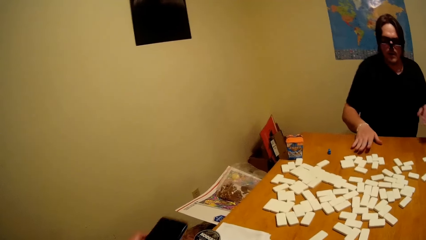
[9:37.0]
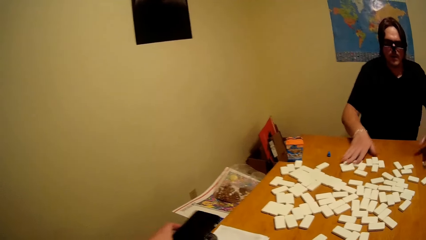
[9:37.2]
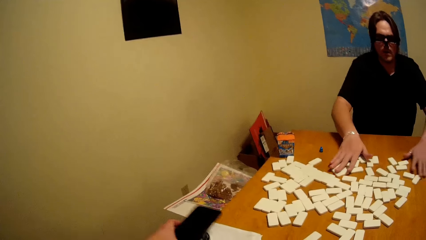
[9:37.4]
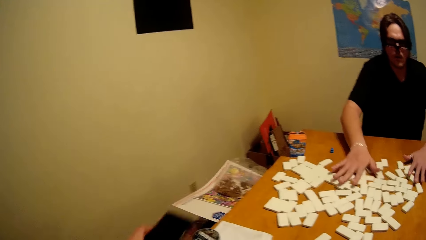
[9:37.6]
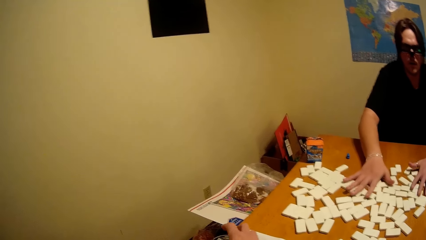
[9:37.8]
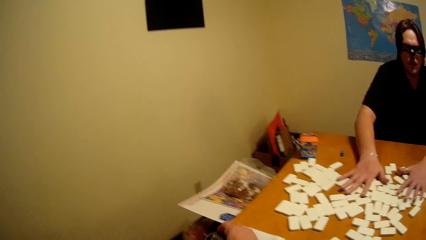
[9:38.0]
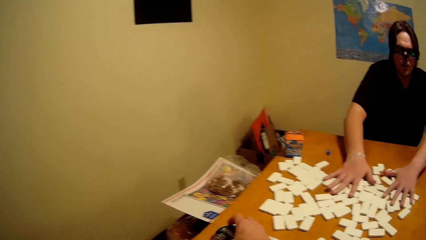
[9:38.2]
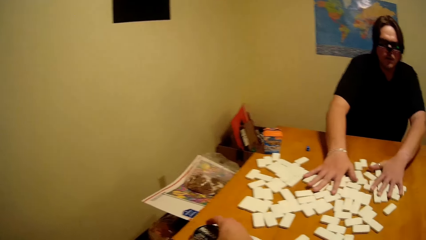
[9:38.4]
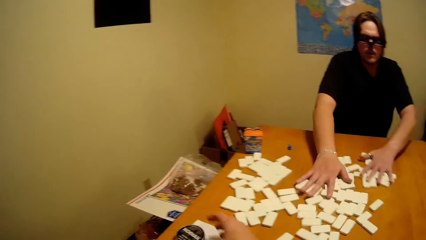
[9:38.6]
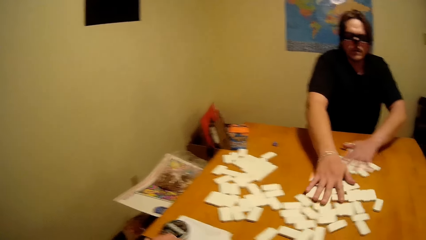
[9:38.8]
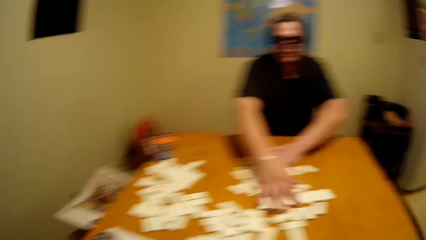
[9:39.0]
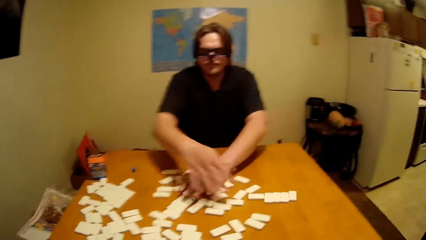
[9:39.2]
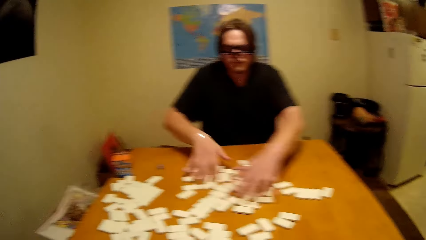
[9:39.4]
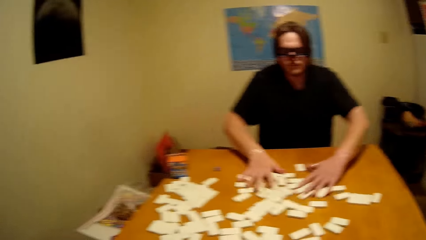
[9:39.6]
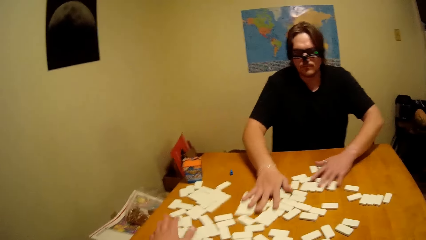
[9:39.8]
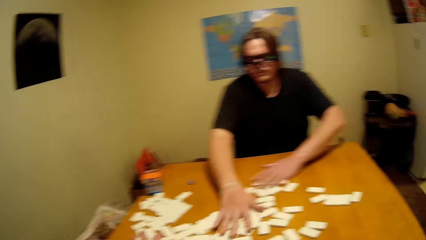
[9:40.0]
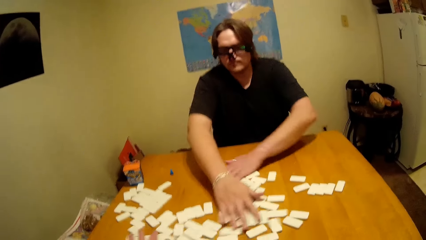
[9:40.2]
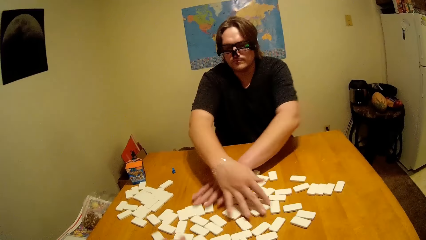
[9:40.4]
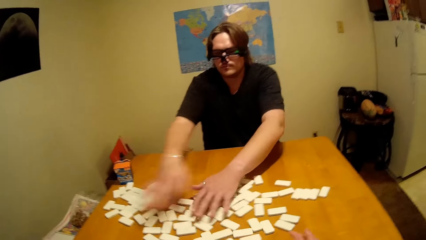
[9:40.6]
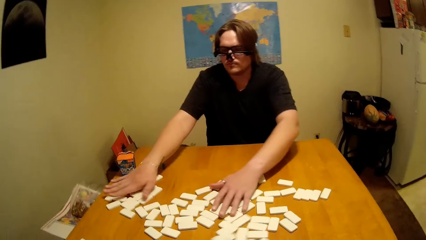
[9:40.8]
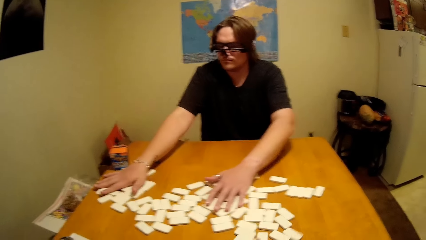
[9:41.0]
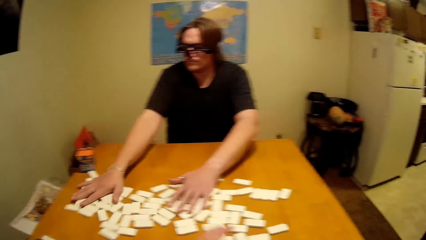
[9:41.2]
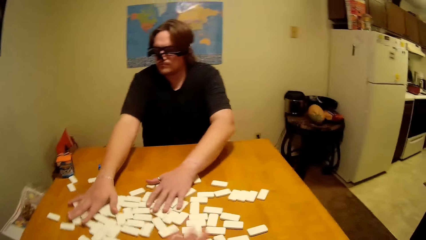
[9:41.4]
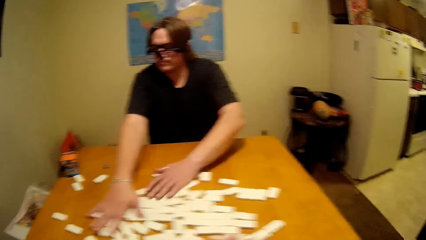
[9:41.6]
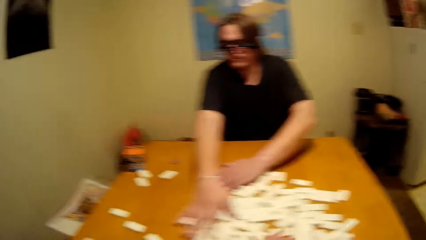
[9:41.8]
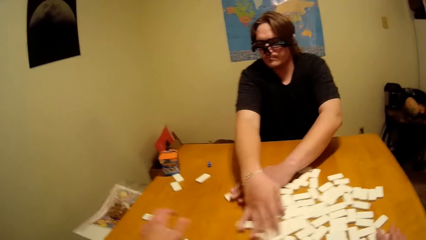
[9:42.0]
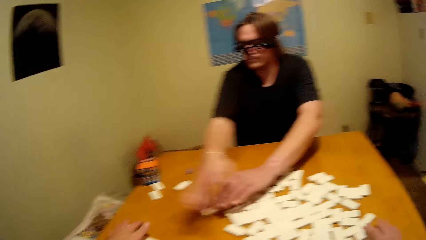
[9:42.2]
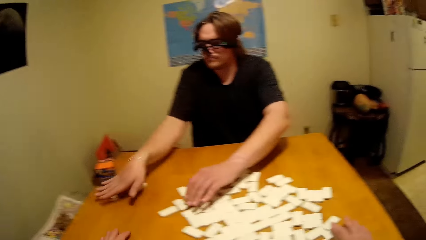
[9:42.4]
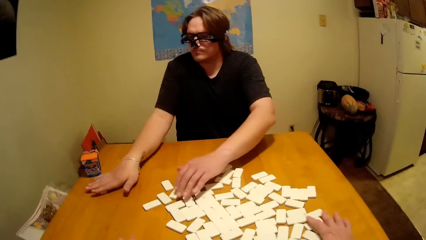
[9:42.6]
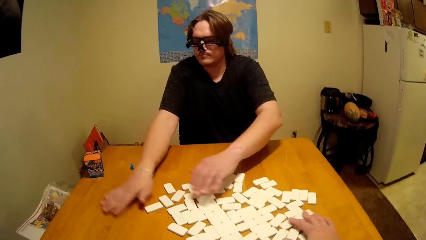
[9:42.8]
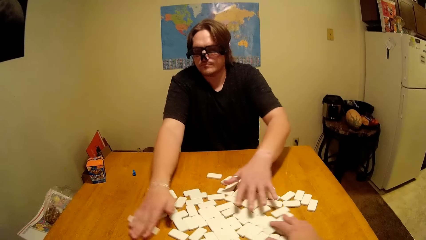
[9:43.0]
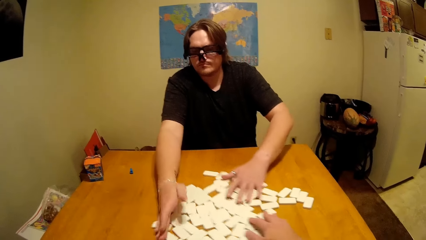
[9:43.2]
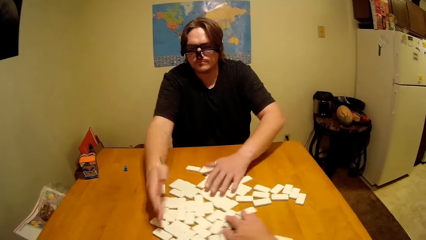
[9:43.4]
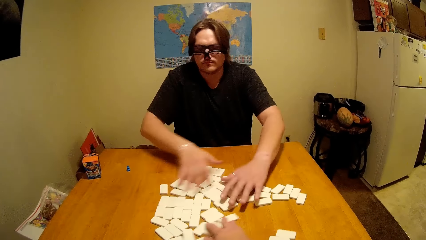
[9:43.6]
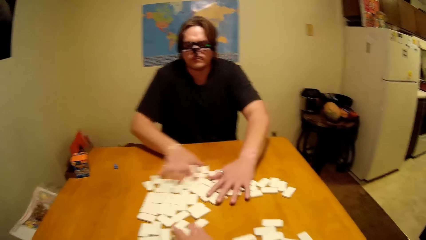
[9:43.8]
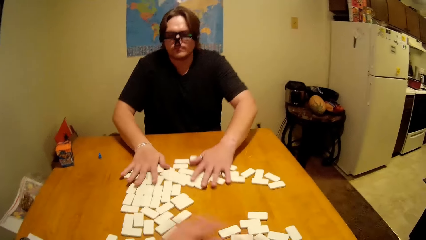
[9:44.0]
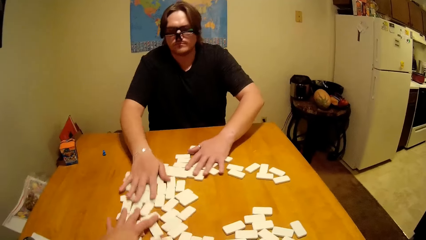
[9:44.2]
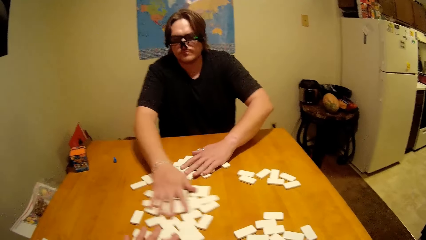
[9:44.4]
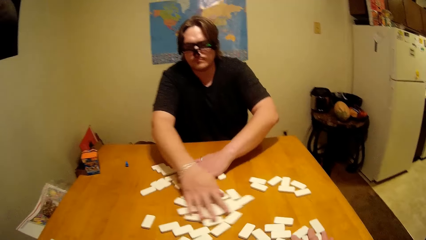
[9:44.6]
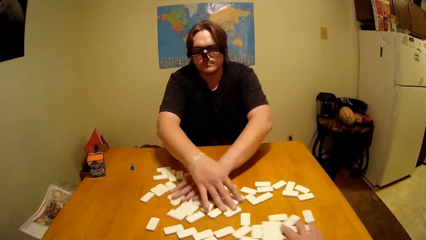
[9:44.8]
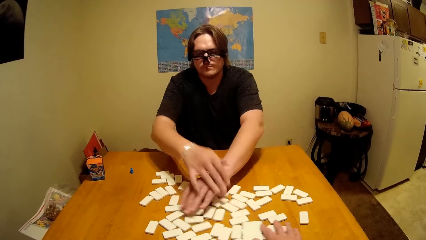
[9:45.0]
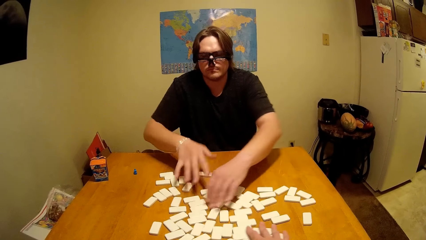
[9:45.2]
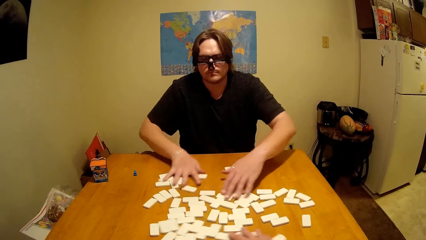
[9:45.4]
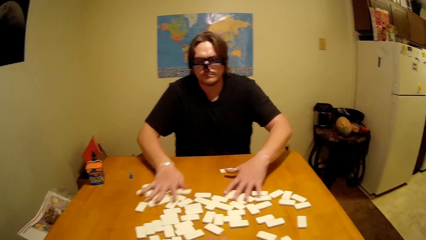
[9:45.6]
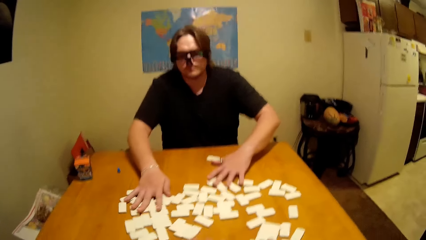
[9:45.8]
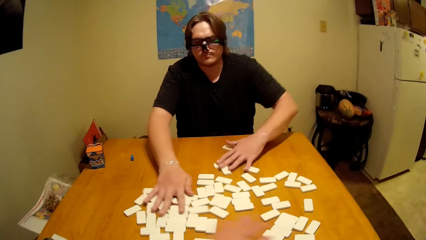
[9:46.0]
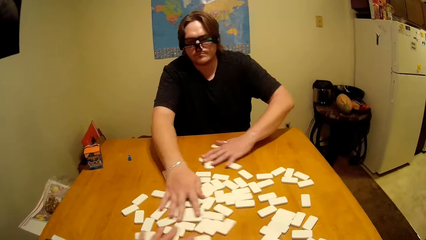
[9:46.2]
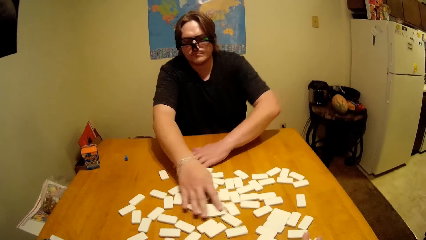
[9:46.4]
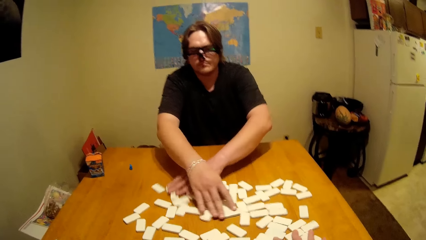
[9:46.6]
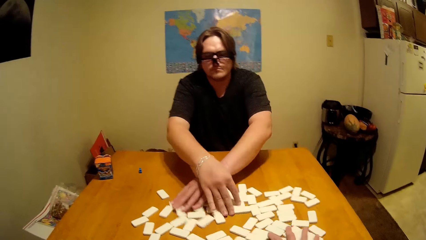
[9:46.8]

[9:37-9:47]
The camera wearer puts the phone down. The camera wearer and a person mix the pieces. They rearrange the domino tiles with the person.

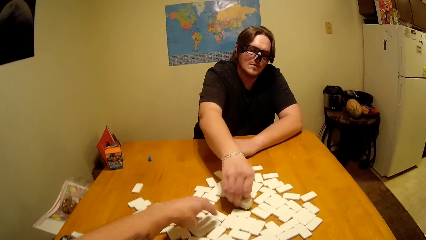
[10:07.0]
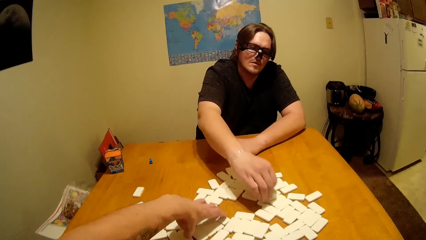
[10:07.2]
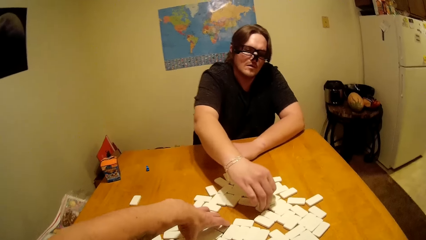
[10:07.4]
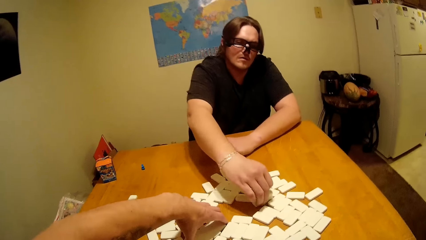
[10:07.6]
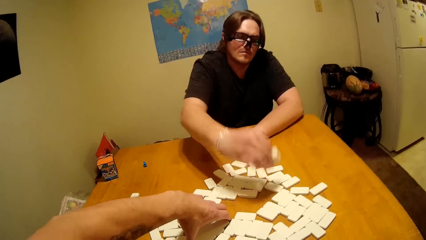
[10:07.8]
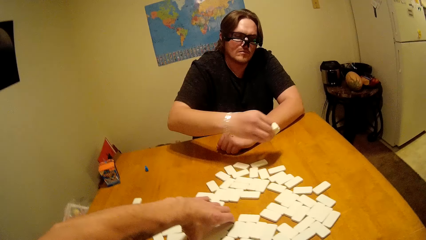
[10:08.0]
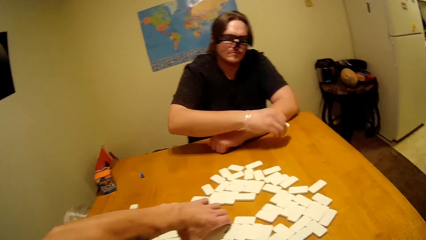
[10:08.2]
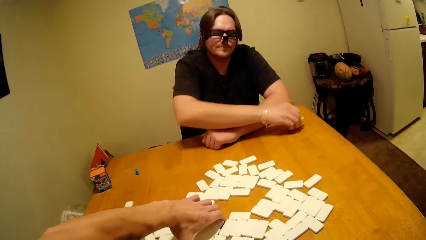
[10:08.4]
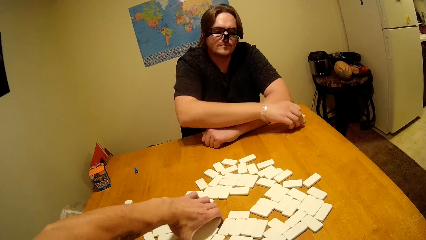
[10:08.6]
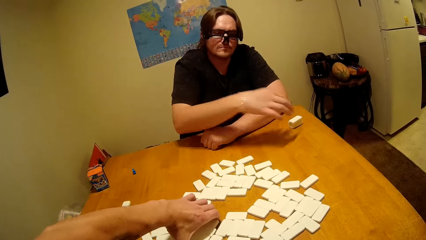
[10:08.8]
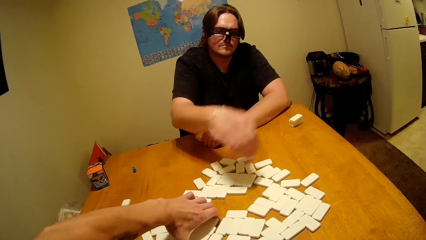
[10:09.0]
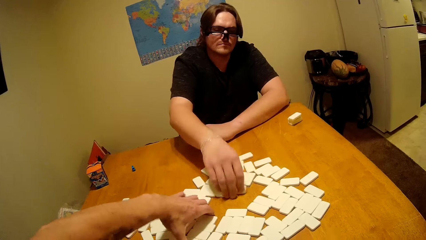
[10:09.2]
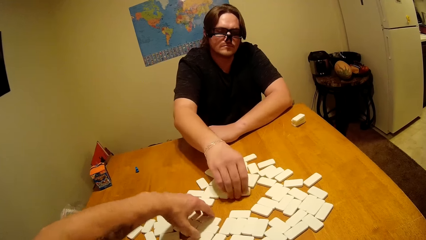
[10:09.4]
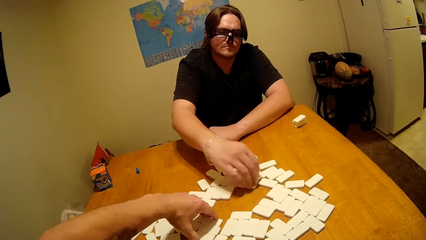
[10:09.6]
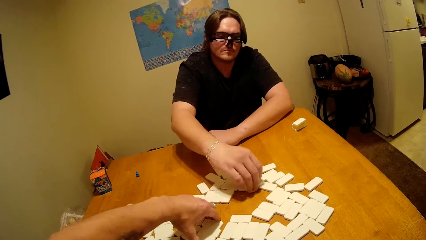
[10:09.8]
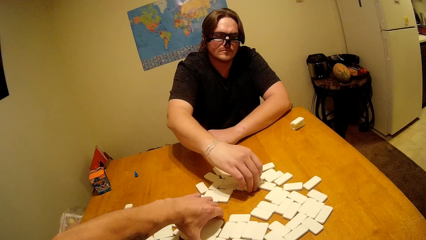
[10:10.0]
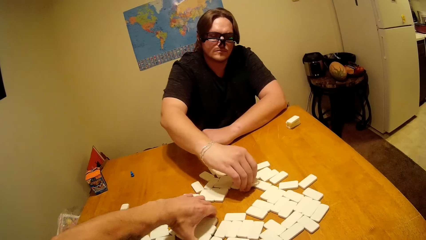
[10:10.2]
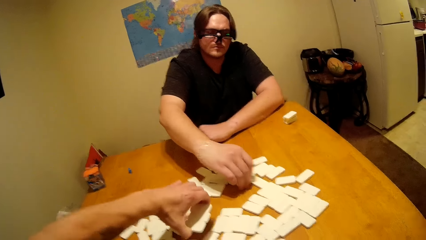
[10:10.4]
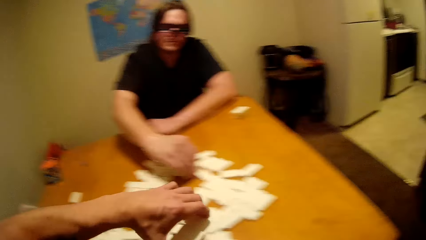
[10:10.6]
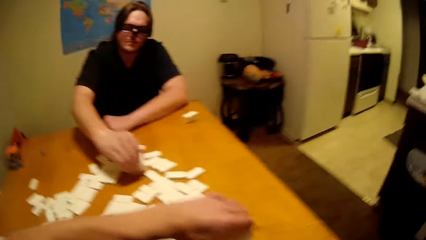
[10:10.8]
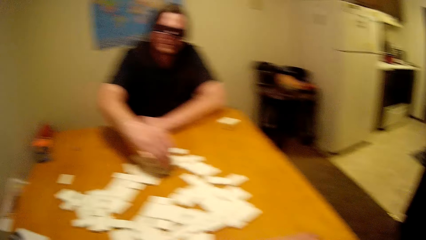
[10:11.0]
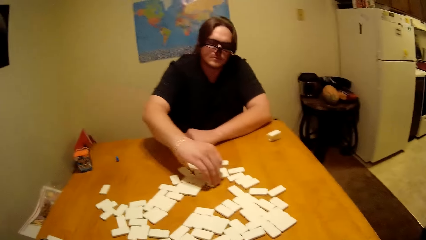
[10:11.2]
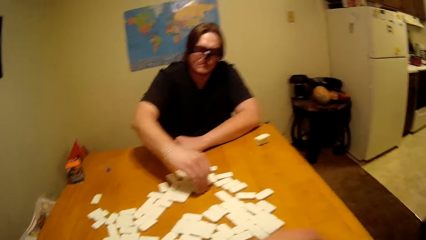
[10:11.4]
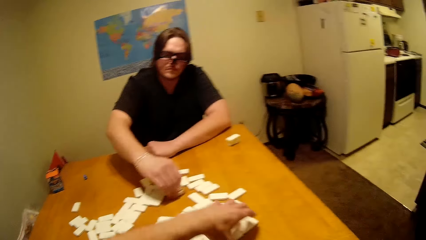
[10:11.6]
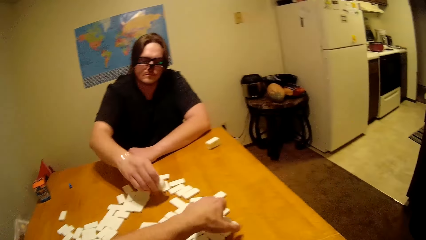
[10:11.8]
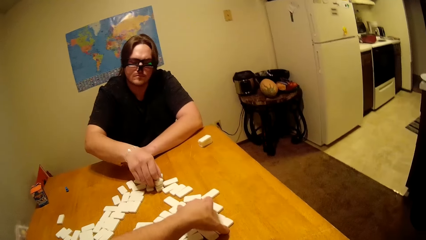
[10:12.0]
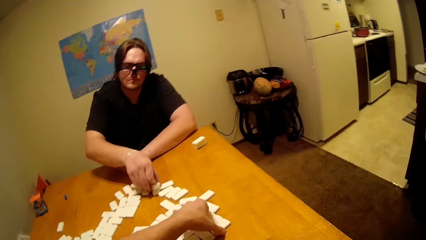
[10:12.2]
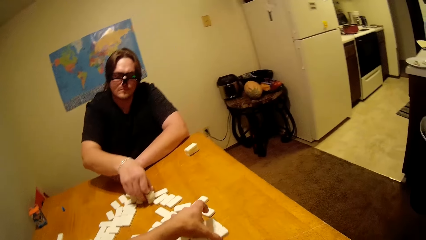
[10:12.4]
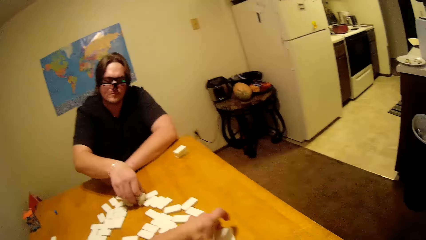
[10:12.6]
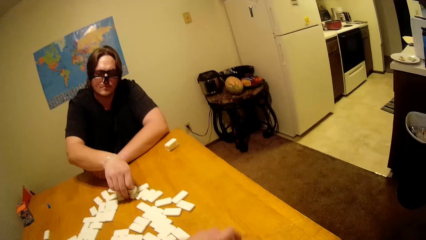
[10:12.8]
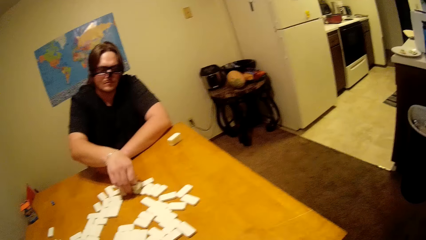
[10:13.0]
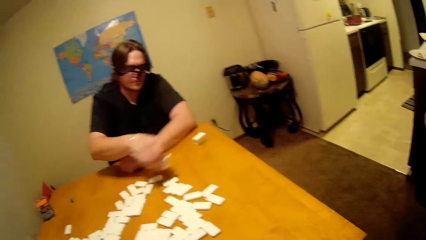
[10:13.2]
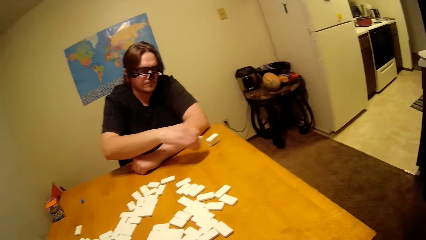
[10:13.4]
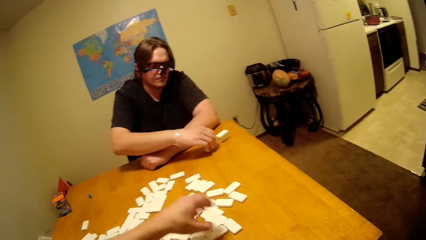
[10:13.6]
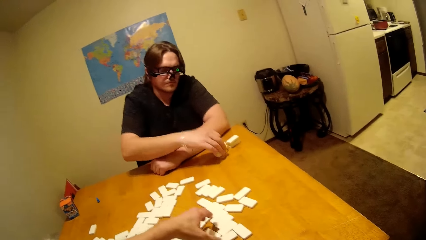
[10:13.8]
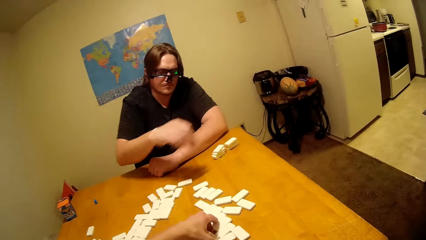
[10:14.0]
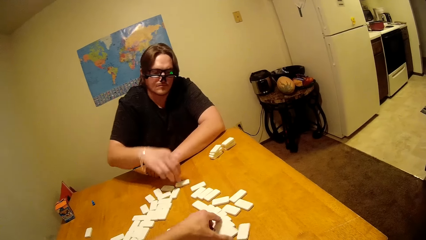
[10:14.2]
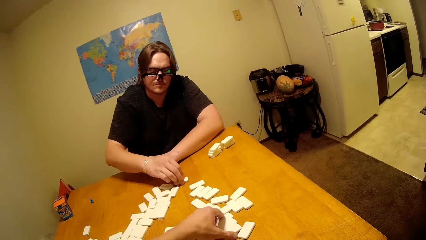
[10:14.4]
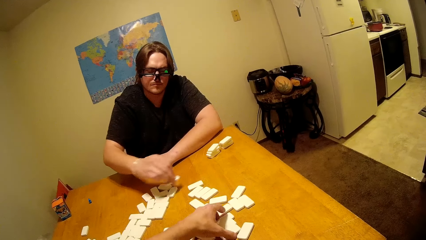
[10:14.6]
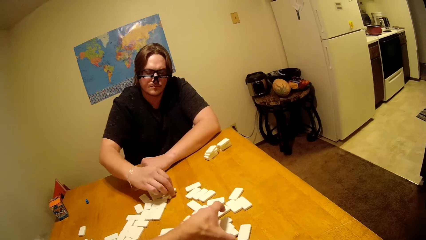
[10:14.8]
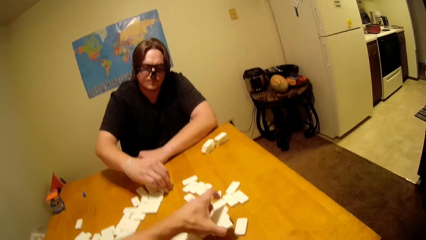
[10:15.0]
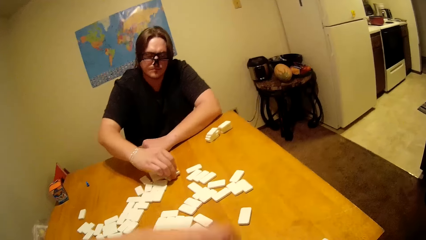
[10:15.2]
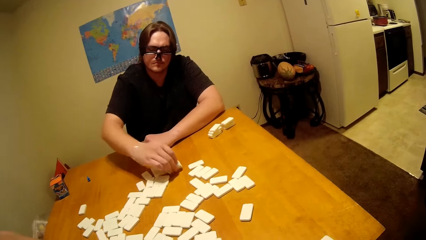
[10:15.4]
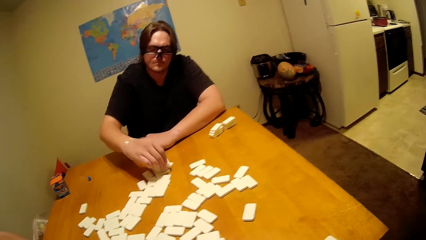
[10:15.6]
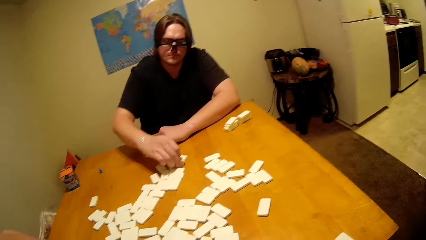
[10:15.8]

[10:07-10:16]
The camera wearer and a person arrange the pieces.
